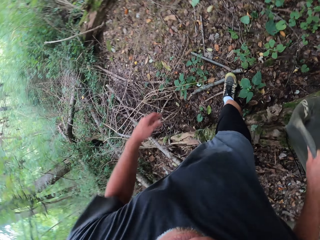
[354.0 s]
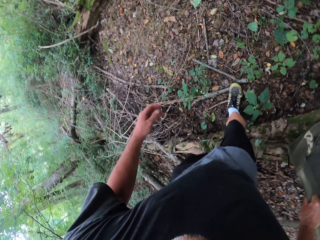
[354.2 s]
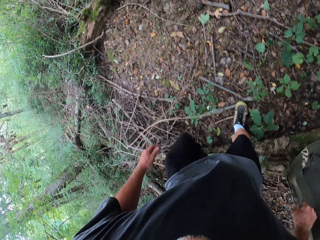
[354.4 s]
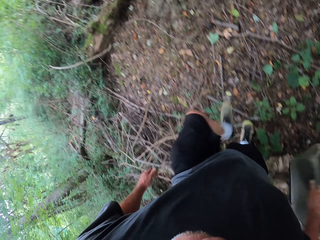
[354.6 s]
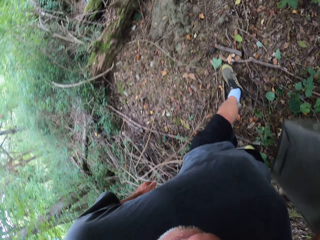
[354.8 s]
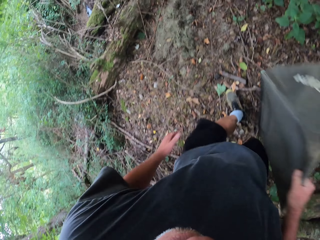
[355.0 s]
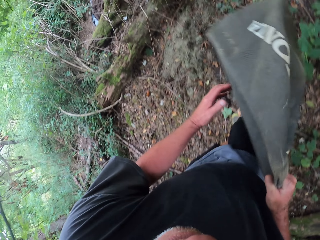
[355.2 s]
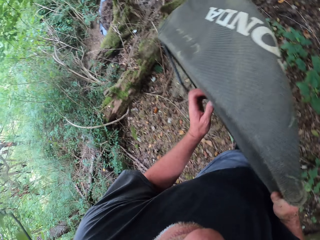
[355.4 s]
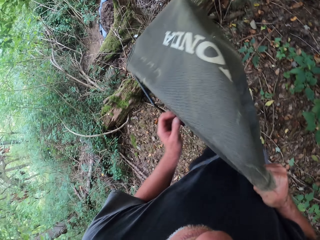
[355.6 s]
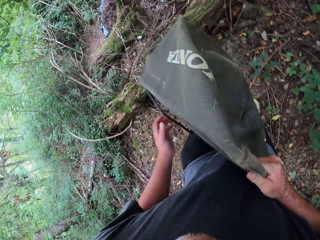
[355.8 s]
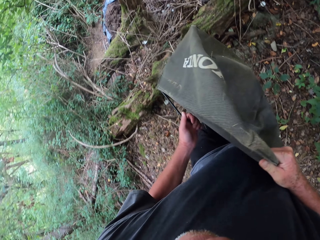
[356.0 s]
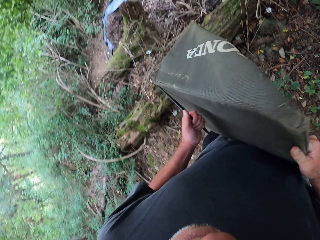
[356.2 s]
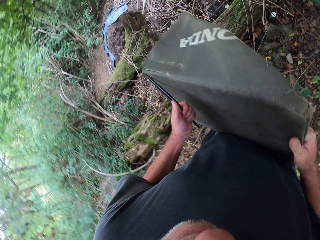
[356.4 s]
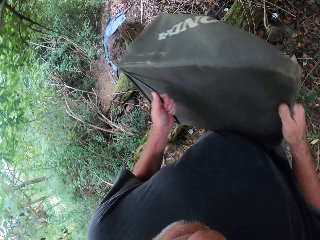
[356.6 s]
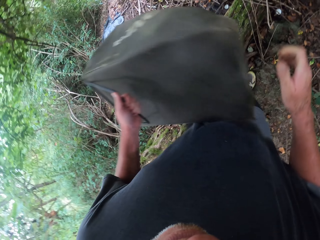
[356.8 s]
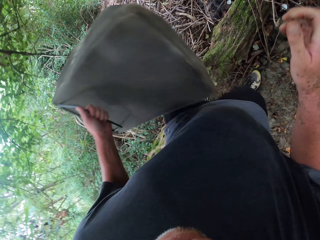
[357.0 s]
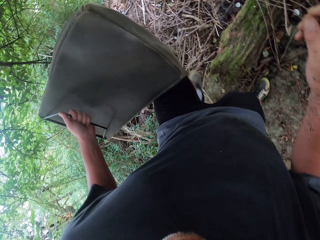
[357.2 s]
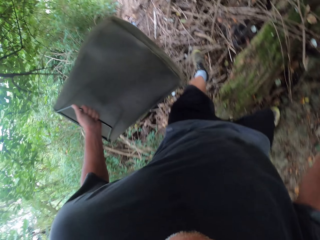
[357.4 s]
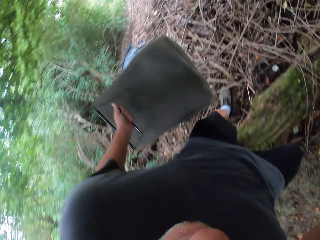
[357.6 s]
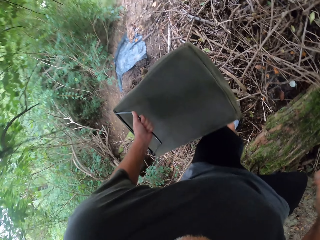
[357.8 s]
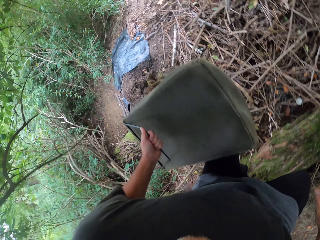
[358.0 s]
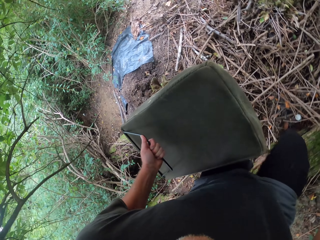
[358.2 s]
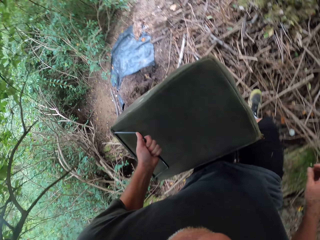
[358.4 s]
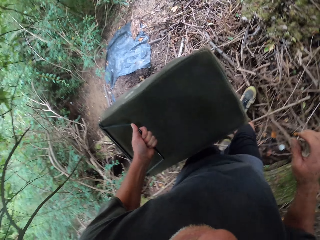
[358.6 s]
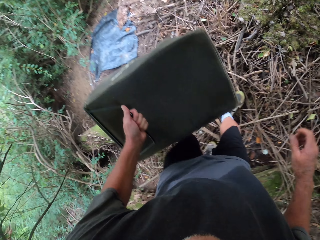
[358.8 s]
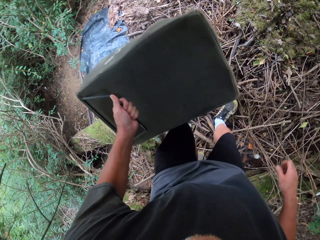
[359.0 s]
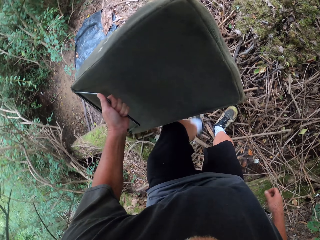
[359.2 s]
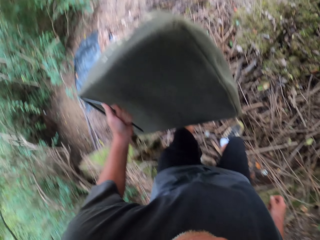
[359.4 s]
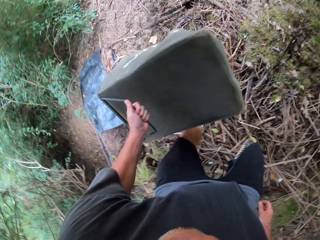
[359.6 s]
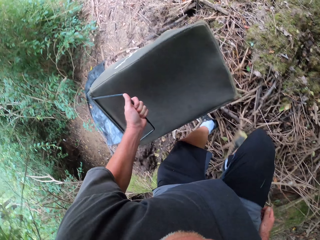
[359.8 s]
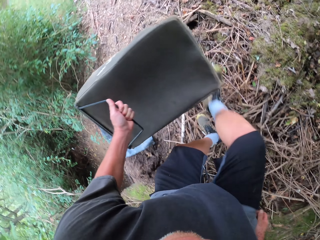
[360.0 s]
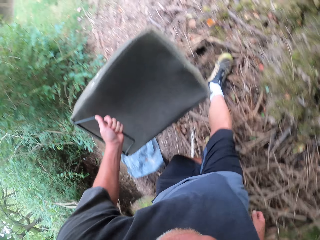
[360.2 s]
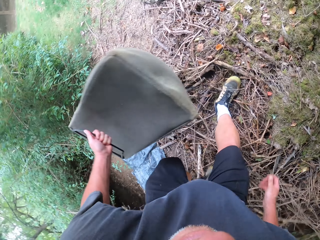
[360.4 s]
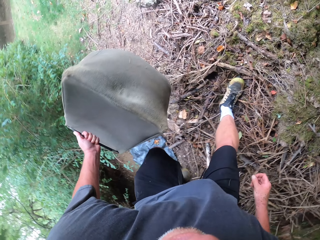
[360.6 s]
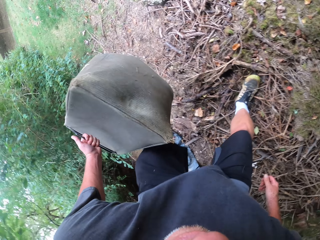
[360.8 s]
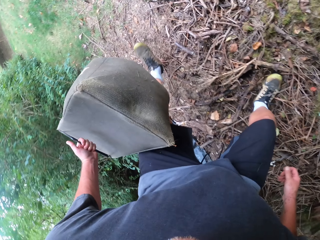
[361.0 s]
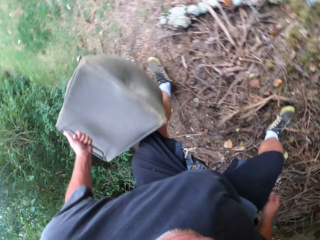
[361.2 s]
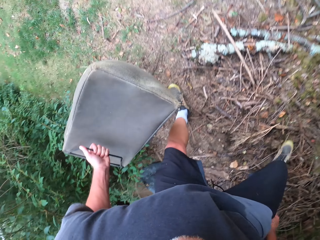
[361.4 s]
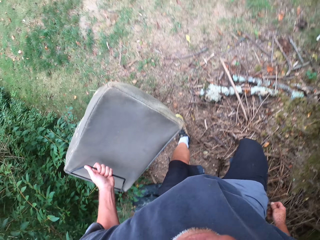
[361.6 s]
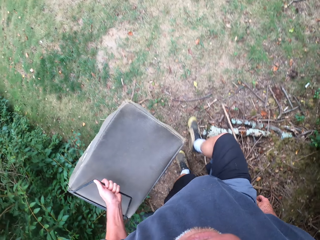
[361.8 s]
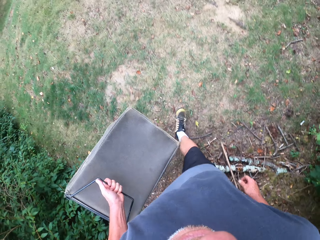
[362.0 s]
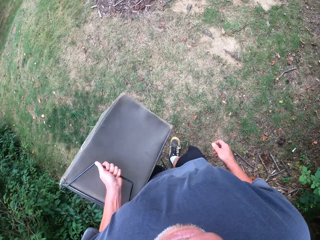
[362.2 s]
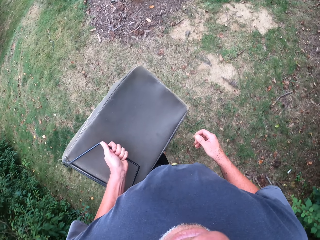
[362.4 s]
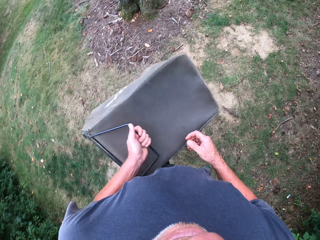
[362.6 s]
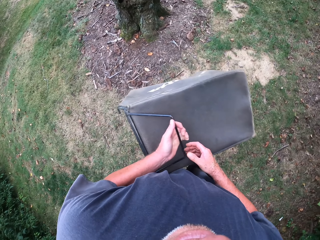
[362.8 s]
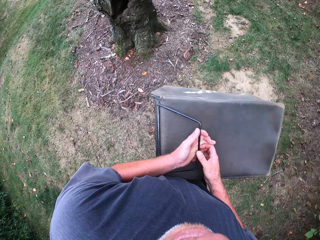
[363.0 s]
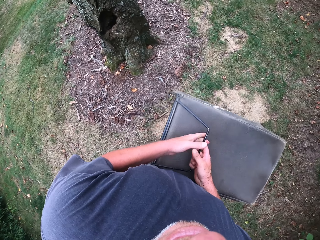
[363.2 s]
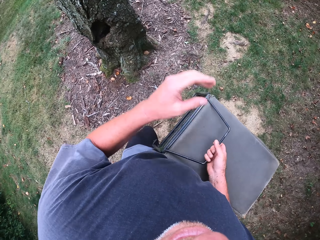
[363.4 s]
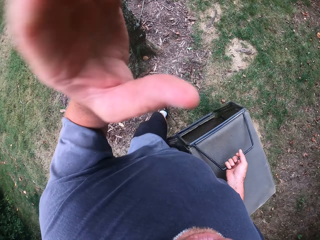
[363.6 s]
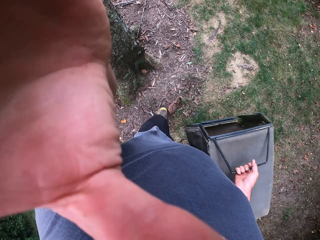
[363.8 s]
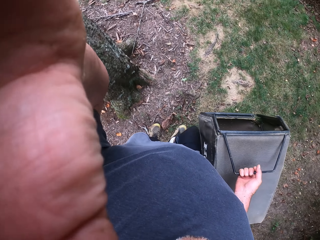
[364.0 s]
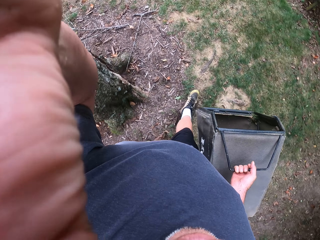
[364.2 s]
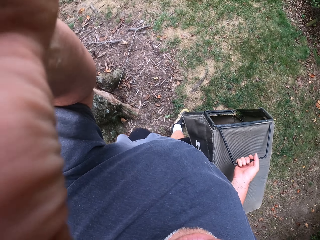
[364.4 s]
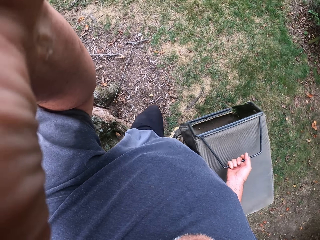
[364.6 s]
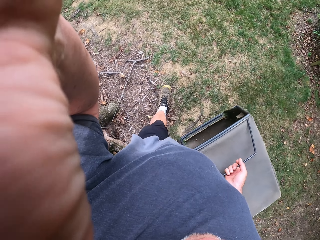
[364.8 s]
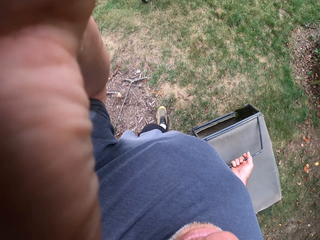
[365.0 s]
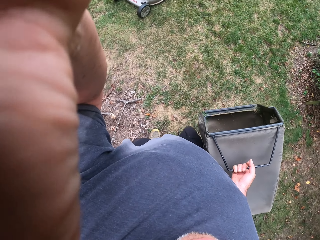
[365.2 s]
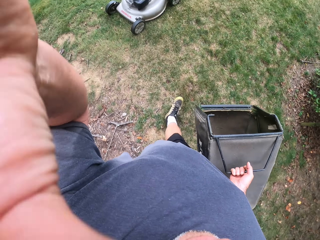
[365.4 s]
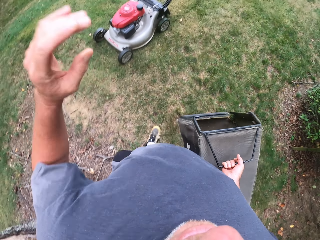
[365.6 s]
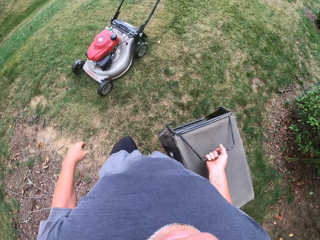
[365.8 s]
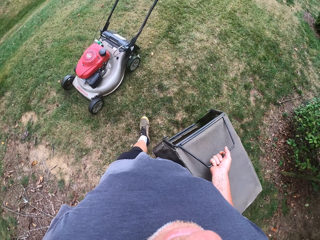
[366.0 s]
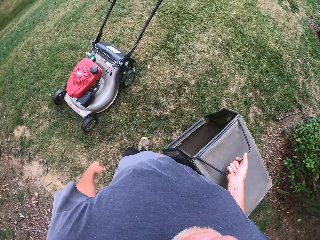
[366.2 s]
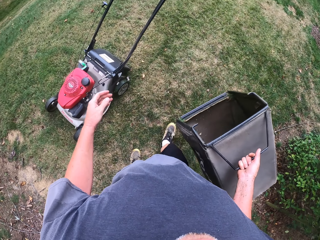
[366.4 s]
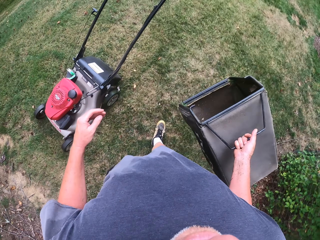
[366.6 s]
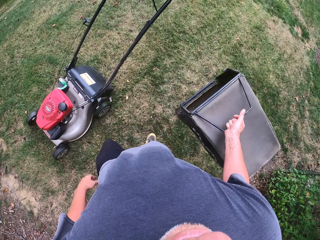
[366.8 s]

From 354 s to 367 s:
The camera wearer carries the grass bag with the left hand. They pass the bin from the right hand to the left hand. They carry the grass bag with the right hand and adjust the camera.

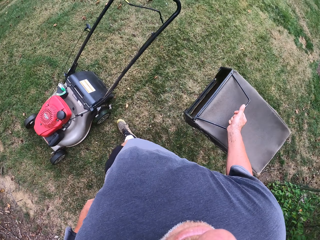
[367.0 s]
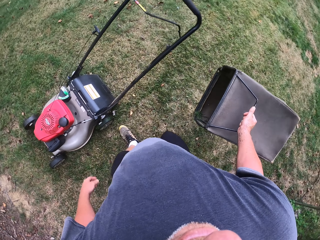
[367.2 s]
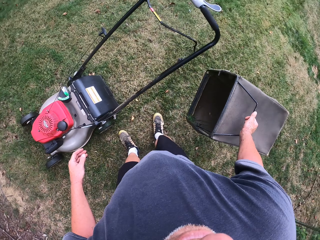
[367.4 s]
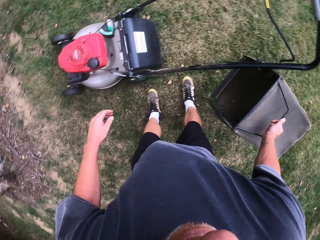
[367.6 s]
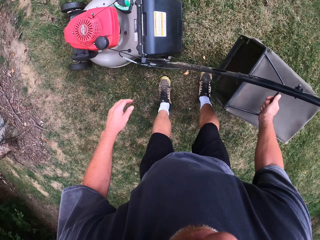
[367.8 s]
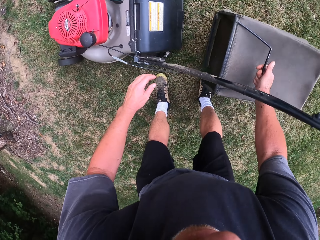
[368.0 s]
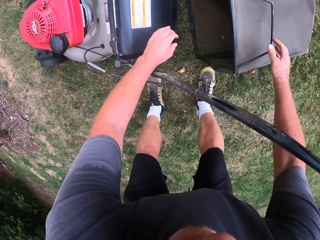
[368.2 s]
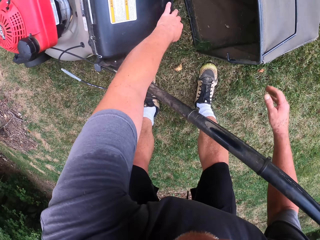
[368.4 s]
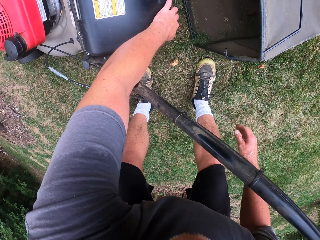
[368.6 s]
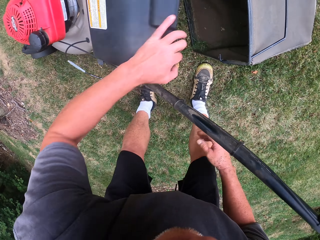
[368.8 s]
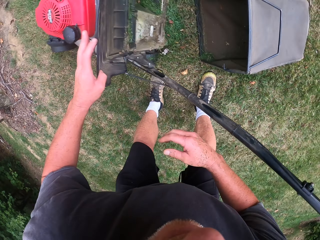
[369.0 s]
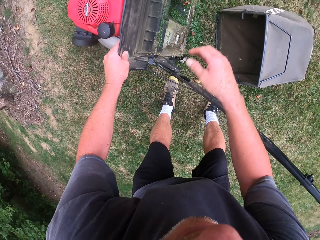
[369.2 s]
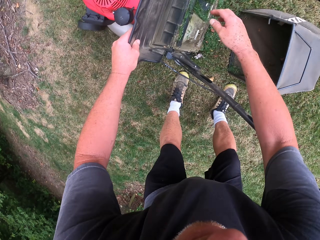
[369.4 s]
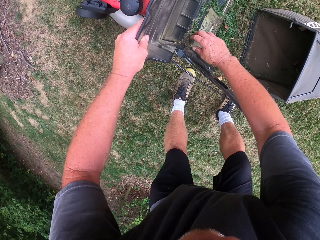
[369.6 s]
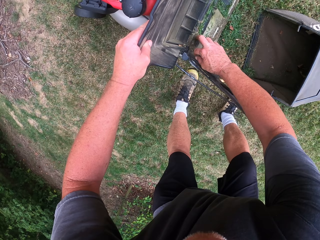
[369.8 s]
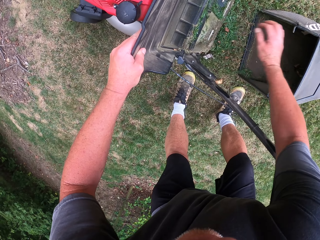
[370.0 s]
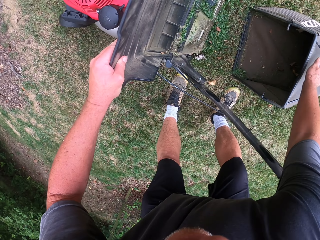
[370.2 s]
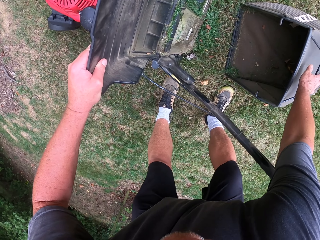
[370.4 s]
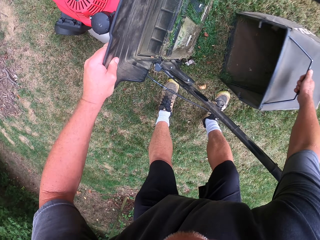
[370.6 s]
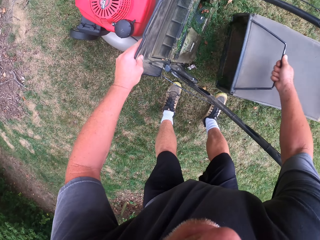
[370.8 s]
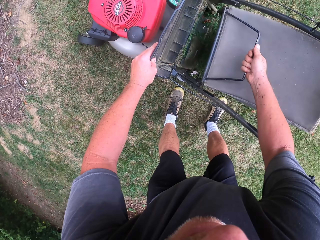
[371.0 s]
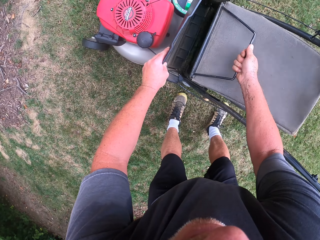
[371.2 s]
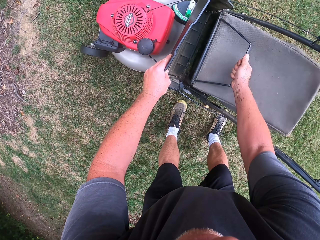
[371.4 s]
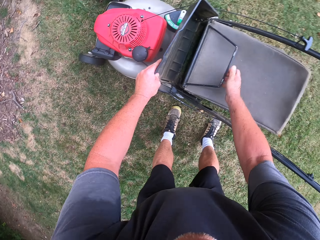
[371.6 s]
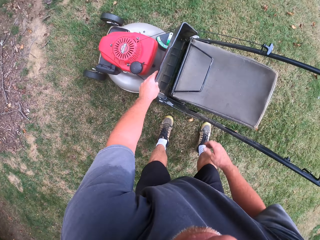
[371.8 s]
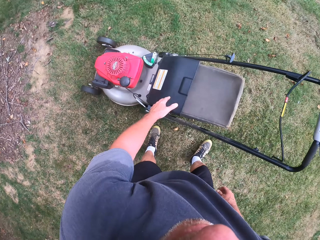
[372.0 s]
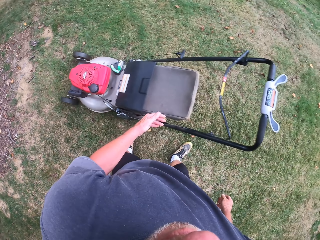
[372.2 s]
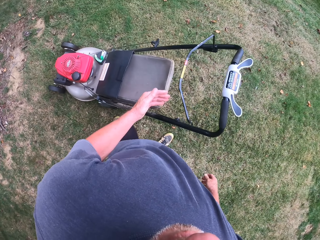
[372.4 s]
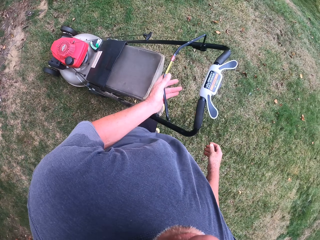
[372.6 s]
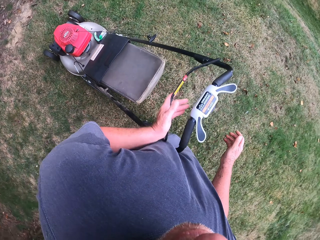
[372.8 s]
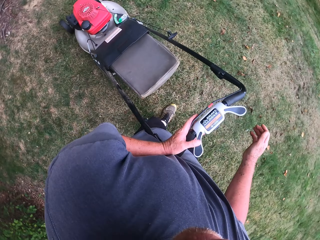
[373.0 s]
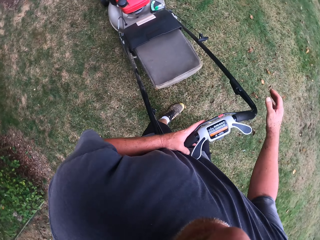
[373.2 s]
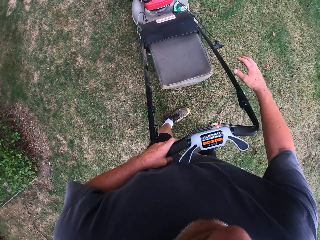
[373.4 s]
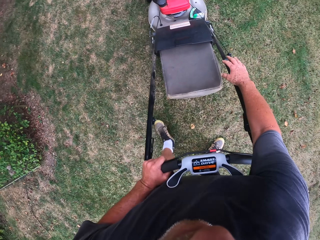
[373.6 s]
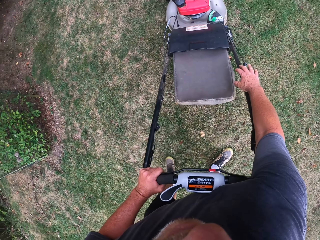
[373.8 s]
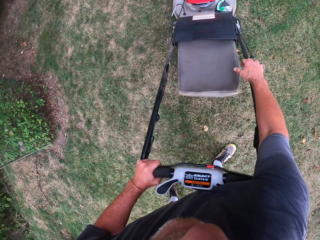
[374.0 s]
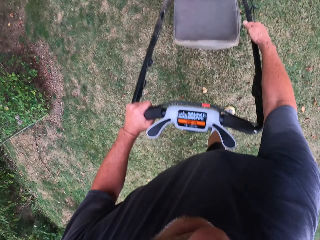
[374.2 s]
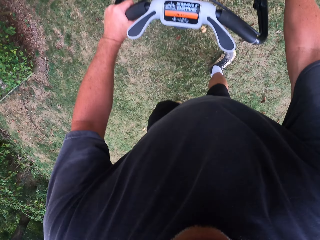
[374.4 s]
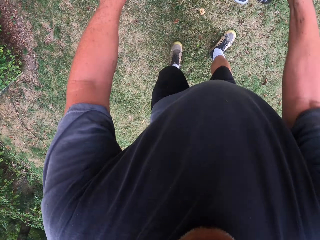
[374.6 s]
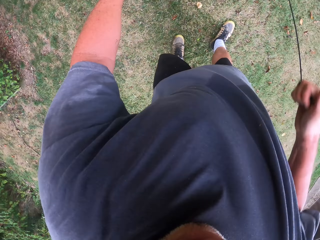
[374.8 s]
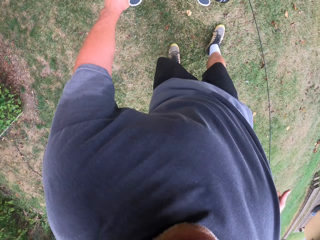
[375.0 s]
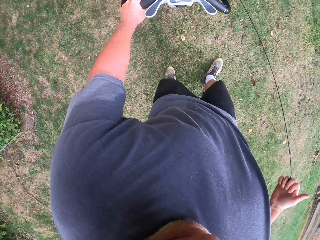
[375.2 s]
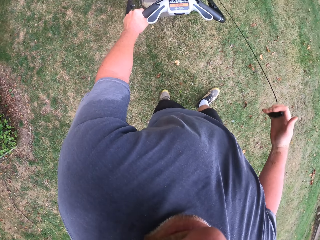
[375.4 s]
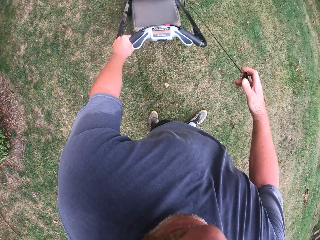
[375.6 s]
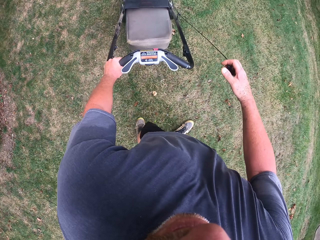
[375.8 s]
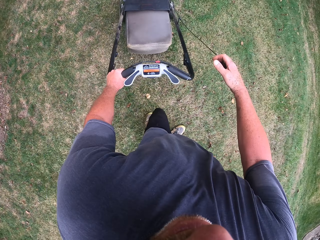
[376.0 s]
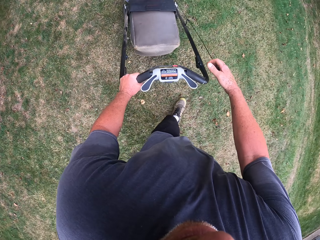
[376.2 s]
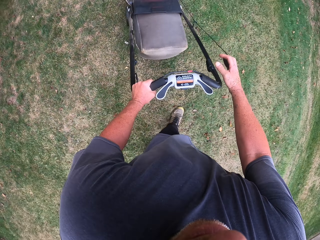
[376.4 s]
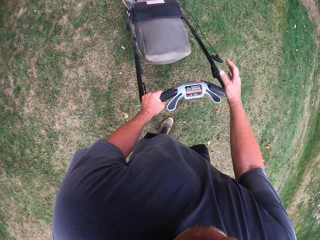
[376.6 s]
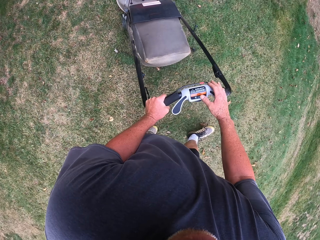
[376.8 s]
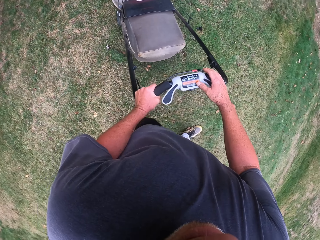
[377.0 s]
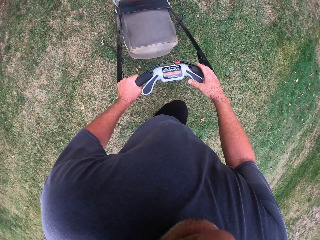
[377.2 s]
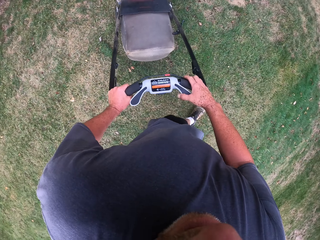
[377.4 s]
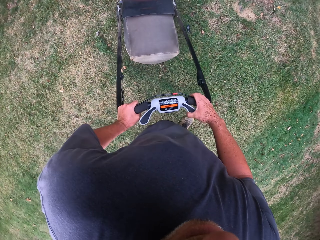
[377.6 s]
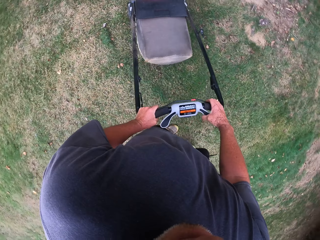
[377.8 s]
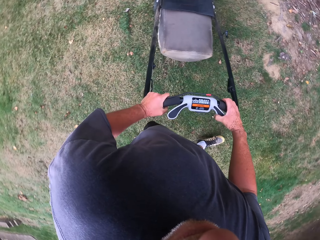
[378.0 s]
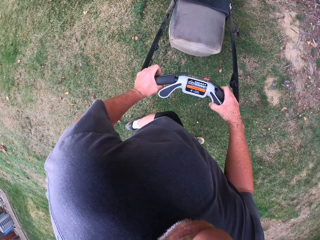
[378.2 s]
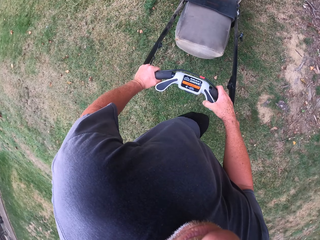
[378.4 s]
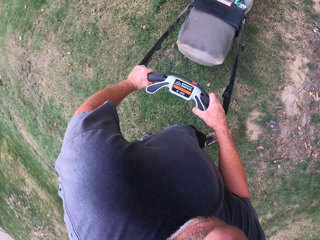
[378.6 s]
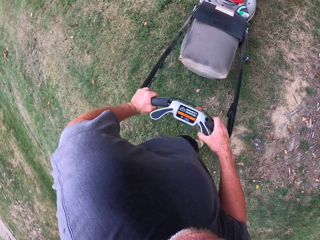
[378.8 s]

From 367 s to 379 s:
The camera wearer places the grass bag on the ground. They open the mower. They place the grass bag or bin inside the mower. They close the bin. They pull the mower's string, let go of the string, and turn the lawn mower left.
